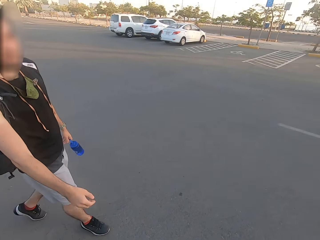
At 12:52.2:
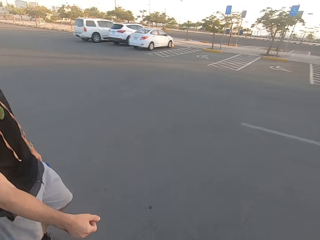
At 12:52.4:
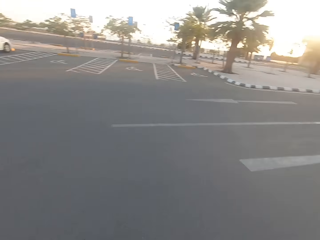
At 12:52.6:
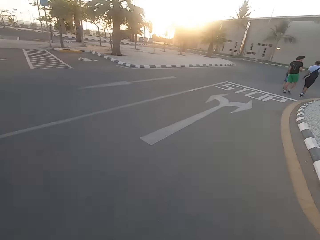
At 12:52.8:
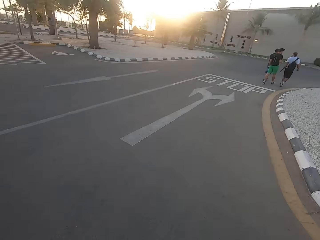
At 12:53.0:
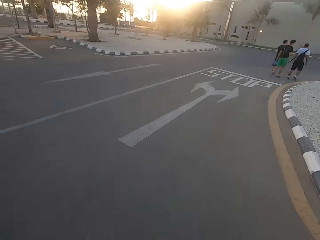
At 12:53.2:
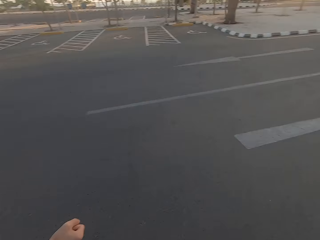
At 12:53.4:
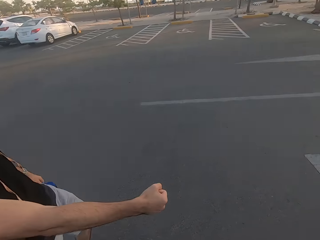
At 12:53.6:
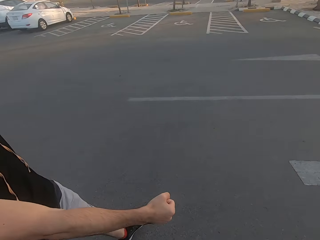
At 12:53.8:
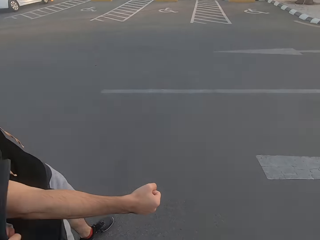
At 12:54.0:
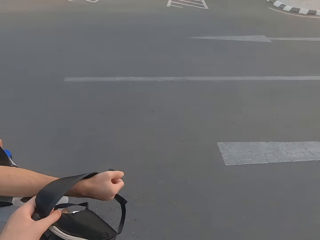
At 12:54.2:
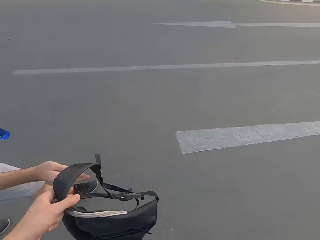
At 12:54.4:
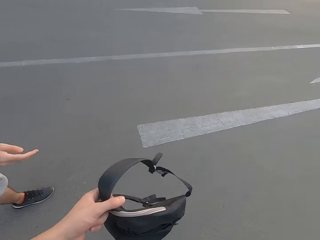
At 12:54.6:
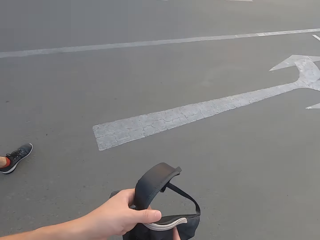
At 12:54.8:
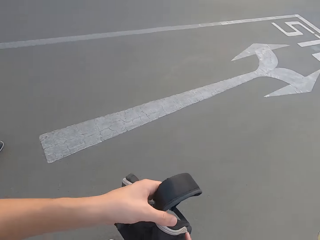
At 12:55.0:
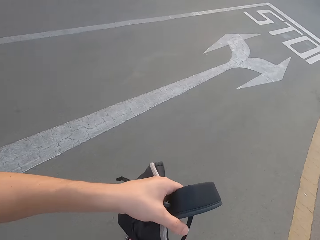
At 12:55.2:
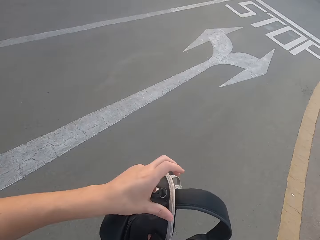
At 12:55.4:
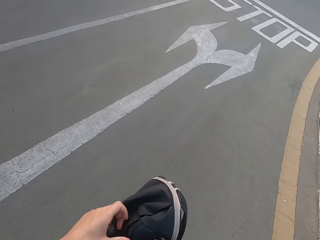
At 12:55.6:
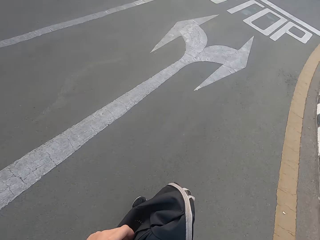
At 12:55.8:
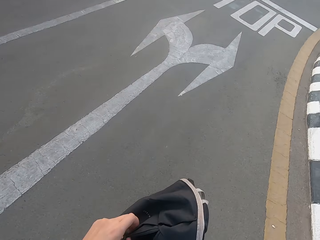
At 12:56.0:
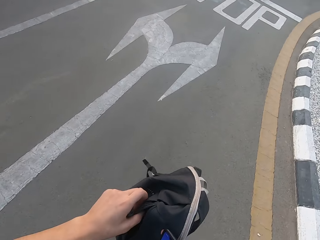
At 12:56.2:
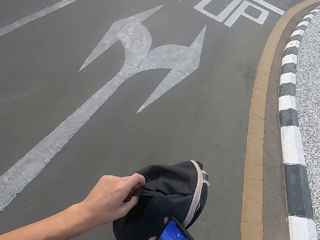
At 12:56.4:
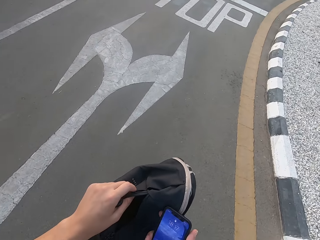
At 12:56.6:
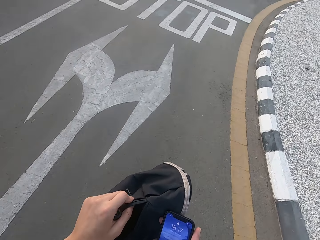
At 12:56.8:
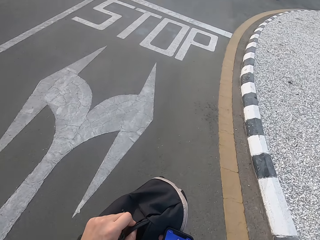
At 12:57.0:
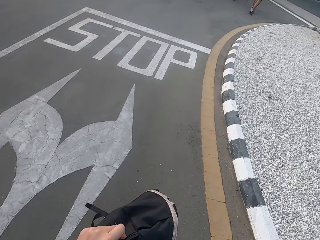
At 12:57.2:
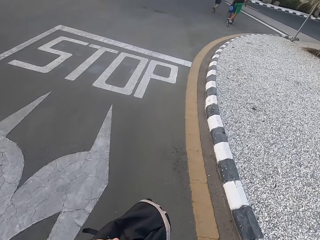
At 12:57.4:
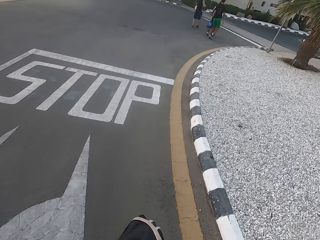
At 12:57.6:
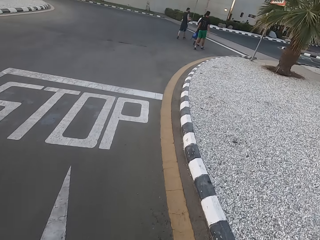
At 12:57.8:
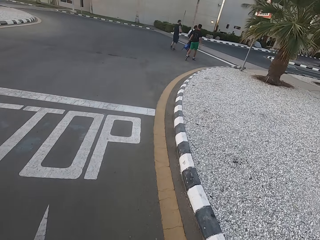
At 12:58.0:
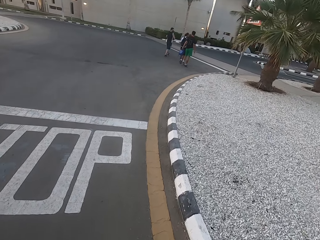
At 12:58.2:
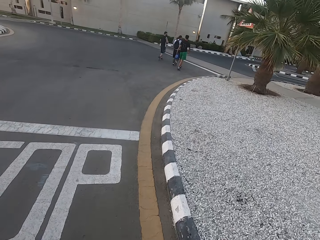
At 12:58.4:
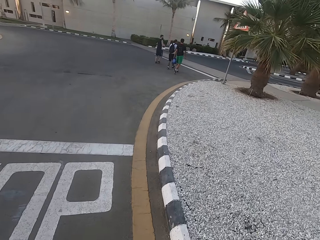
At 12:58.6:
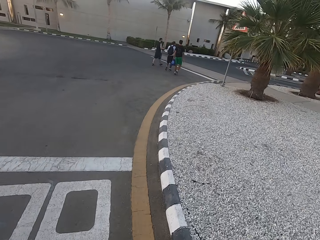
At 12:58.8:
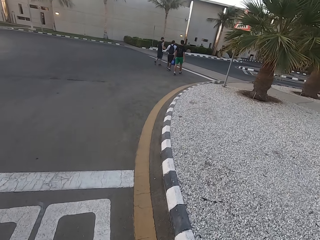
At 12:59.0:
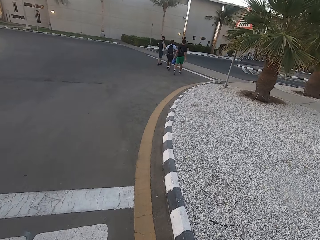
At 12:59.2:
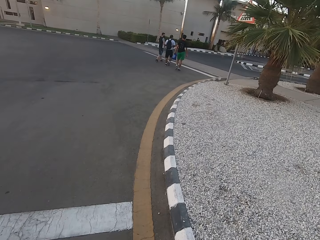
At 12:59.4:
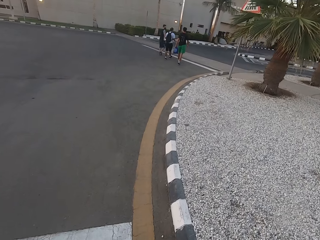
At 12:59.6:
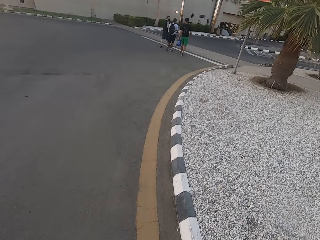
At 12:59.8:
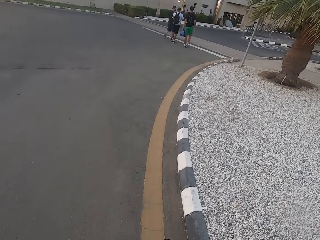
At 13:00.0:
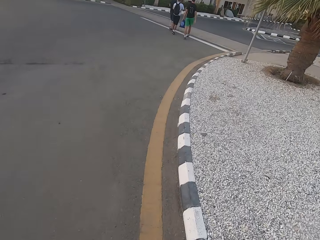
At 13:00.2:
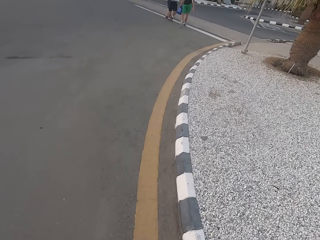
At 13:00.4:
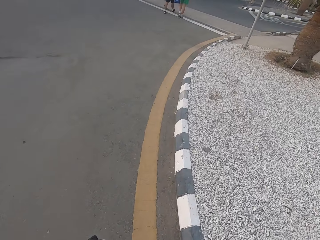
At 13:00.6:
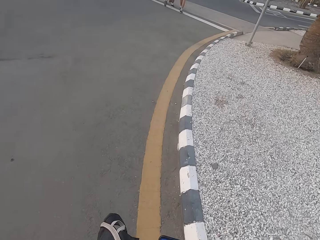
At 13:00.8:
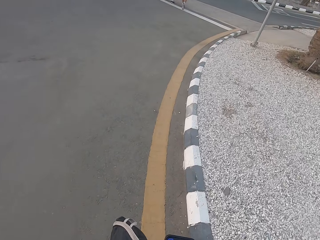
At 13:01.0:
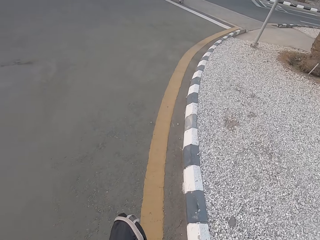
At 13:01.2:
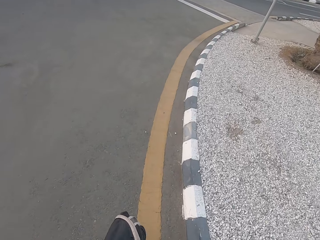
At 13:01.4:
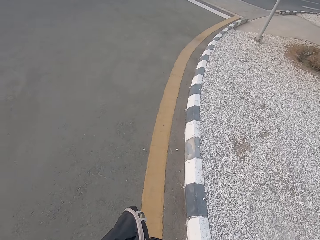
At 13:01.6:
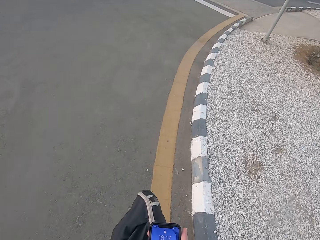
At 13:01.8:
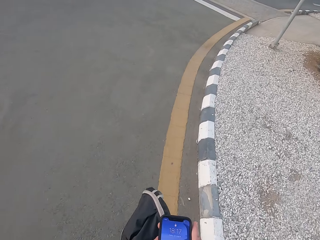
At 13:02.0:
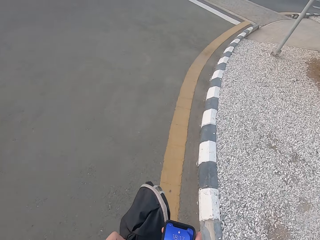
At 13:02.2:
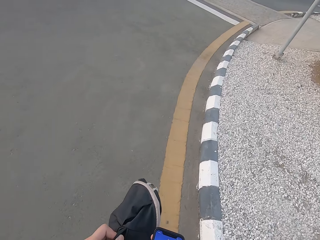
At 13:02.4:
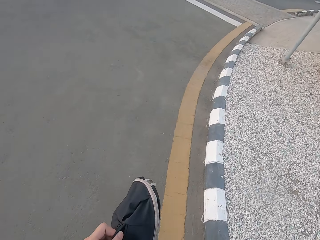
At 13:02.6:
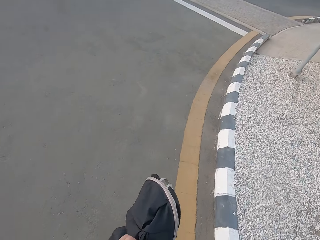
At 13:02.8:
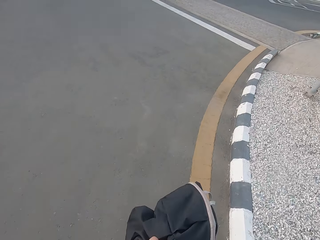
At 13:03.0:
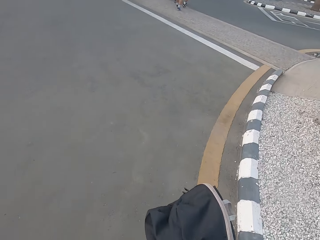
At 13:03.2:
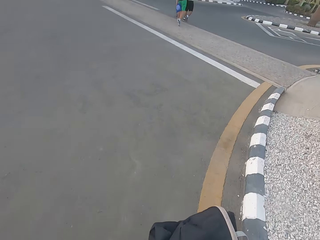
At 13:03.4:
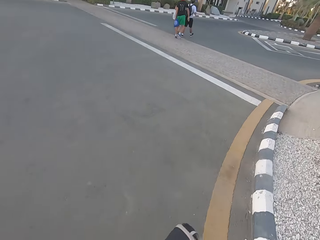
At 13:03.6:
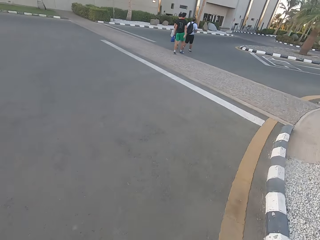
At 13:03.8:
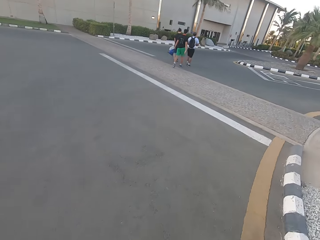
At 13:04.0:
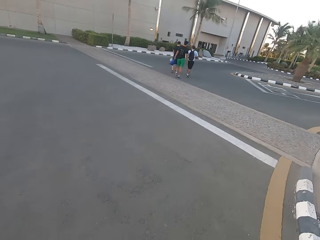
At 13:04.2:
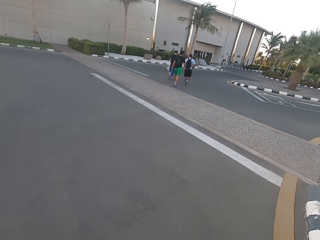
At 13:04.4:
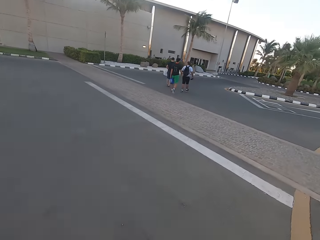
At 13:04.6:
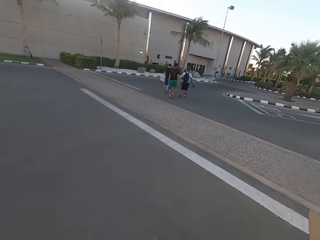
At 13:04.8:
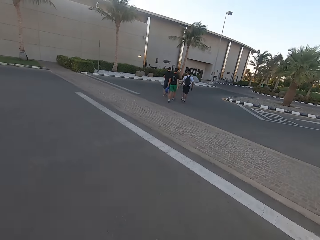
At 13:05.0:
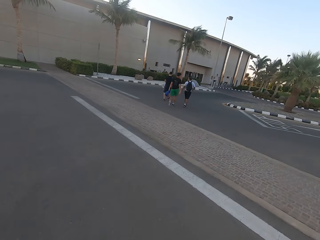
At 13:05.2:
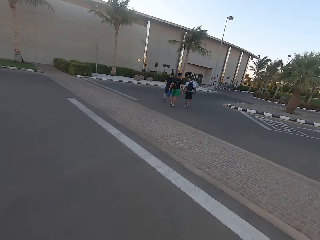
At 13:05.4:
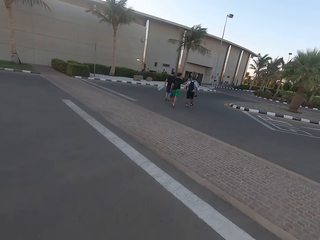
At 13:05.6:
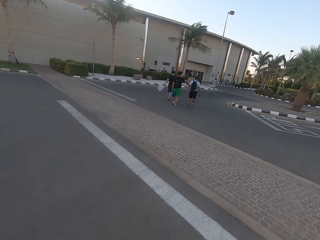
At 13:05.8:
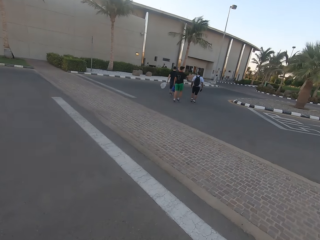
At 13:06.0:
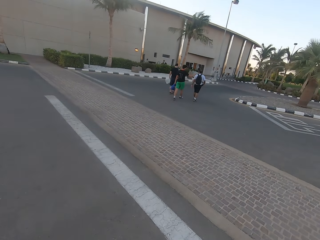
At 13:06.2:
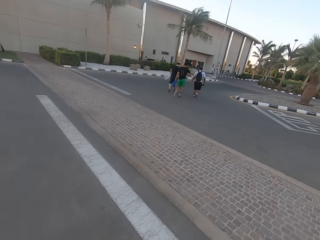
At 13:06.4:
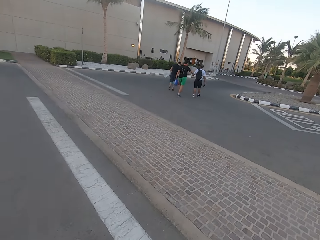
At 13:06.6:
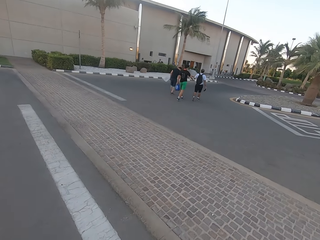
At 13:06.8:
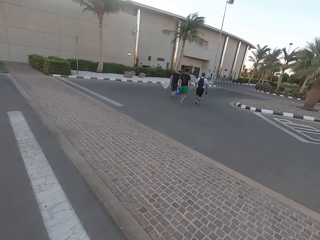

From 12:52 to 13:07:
The camera wearer walks. A man walks. The camera wearer looks around. Another man walks. A third man walks. A fourth man walks. The camera wearer looks around and walks. The first man walks. The camera wearer takes the bag from the first man. They walk. The first man walks. The camera wearer holds the bag and opens the bag. The second man walks. The third man walks. The fourth man walks. A fifth man walks. The camera wearer looks around and walks. The first man walks. The camera wearer walks and looks at the bag. The second man walks. The third man walks. The fourth man walks.

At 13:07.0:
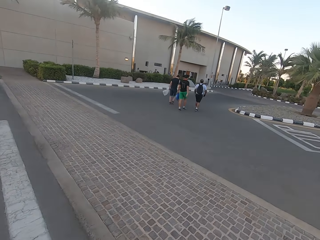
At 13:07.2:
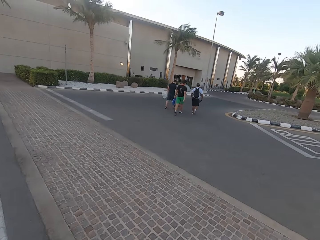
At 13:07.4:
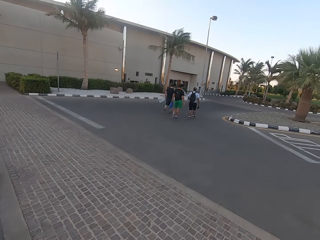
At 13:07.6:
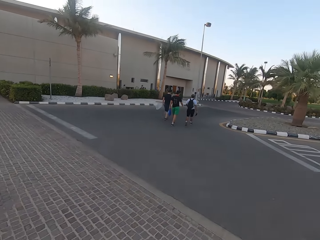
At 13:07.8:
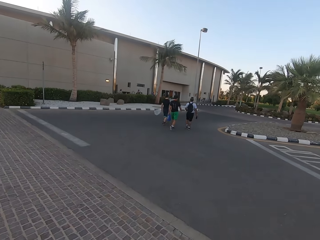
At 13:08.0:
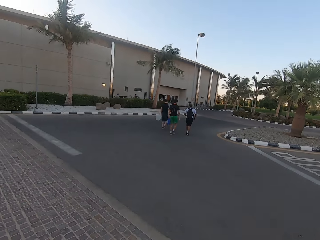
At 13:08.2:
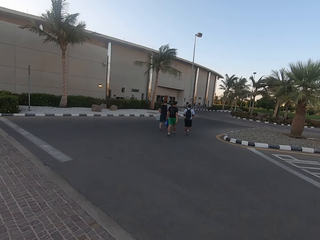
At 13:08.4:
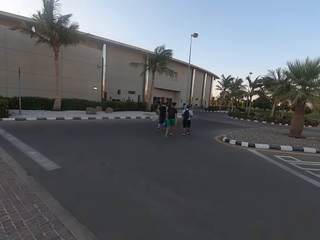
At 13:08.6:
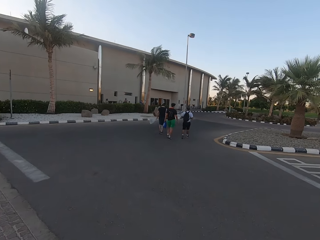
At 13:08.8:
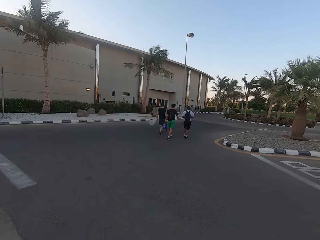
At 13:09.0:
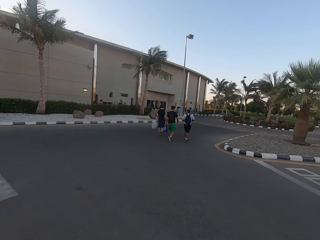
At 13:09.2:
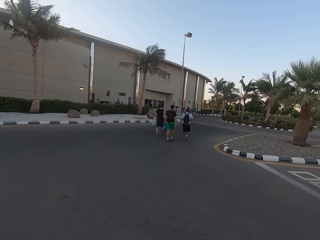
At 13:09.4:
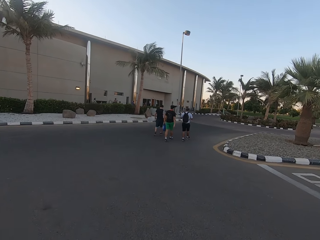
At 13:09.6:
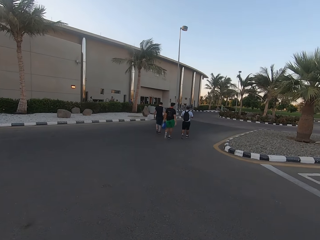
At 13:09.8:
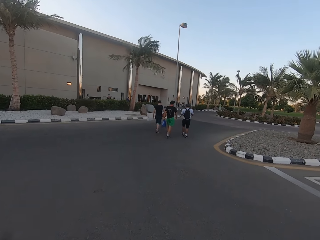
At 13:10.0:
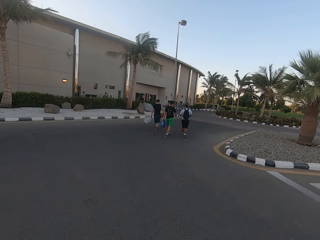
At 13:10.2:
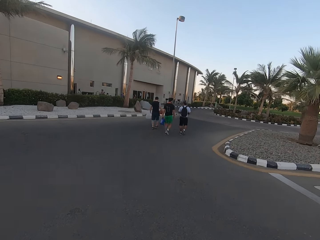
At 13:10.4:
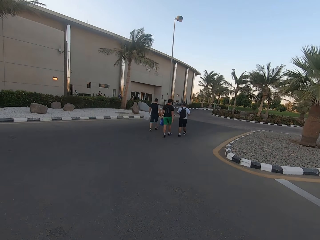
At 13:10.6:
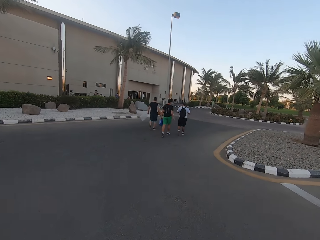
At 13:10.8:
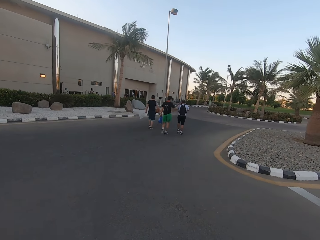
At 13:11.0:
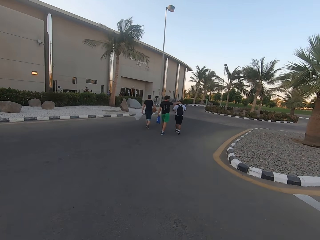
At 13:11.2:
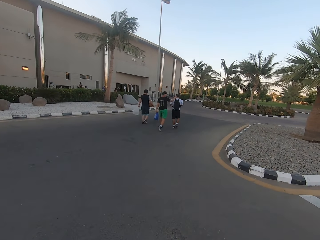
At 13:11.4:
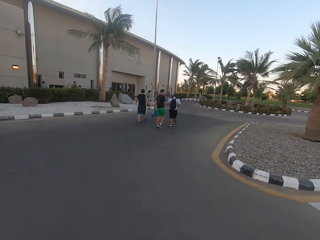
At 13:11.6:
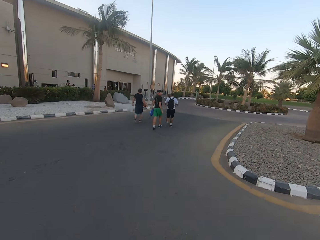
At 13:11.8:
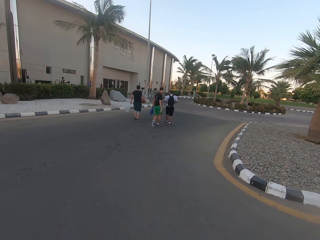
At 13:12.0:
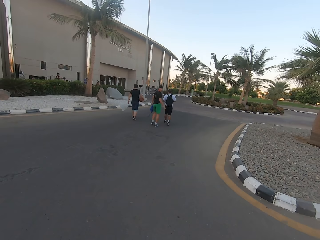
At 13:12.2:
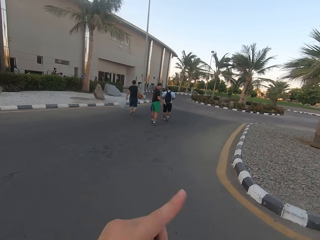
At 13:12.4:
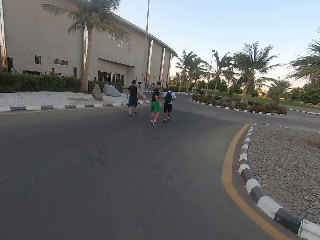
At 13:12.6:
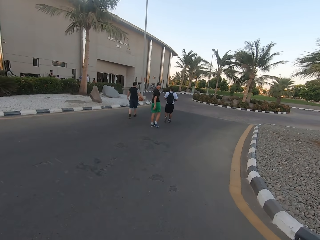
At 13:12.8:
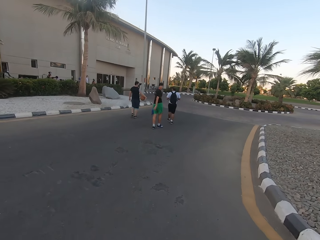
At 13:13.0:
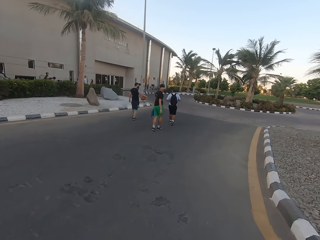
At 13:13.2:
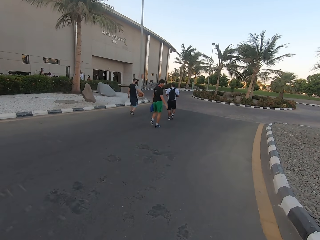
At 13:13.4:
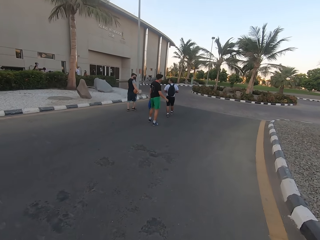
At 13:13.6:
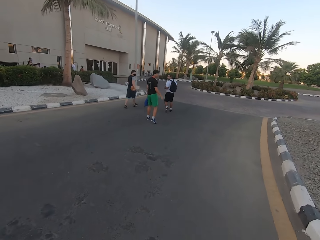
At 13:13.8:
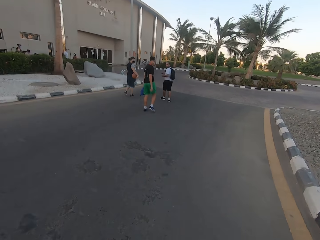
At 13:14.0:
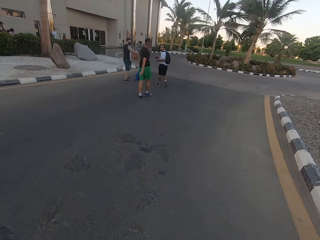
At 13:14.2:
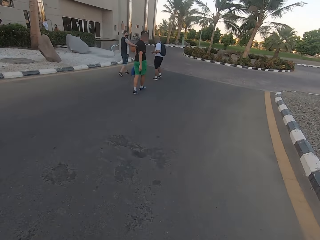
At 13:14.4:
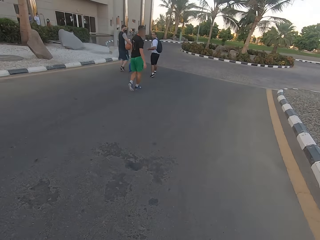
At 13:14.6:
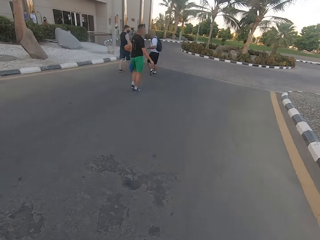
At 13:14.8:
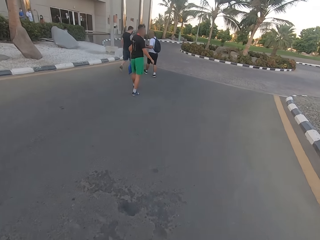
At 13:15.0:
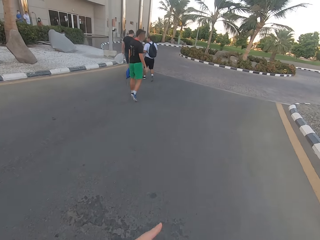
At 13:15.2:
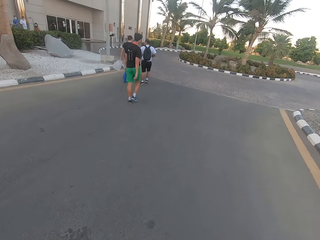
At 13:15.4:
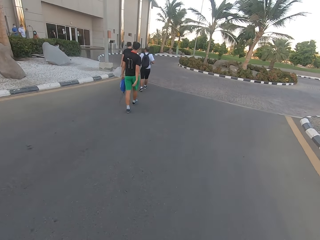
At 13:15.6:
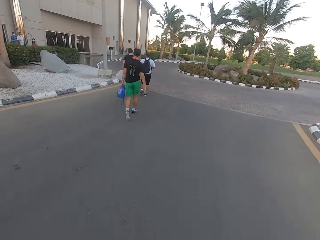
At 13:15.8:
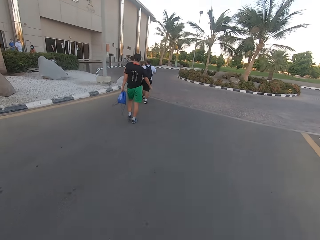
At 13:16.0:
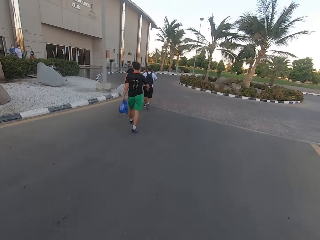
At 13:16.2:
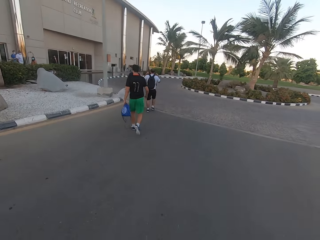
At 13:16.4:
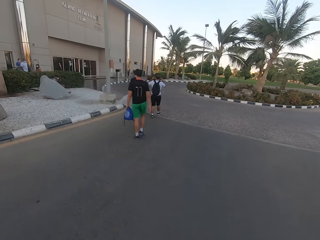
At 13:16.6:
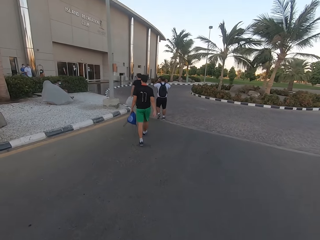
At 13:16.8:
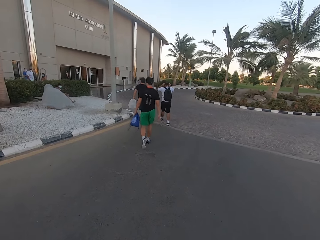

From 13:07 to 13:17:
The camera wearer walks. A man walks and looks at the camera wearer. The camera wearer interacts with the man.
